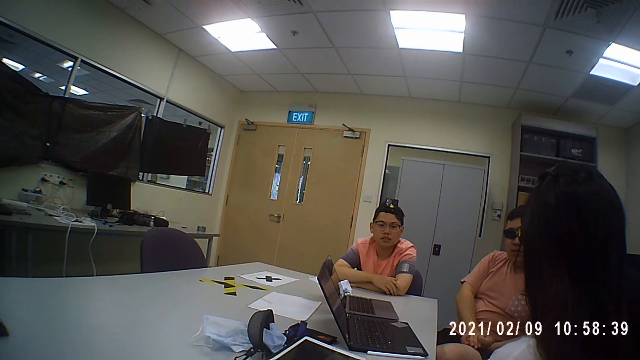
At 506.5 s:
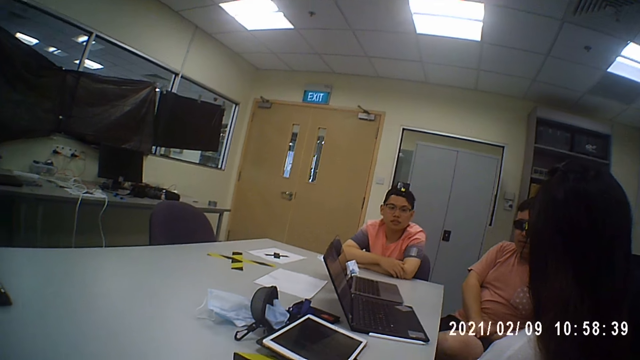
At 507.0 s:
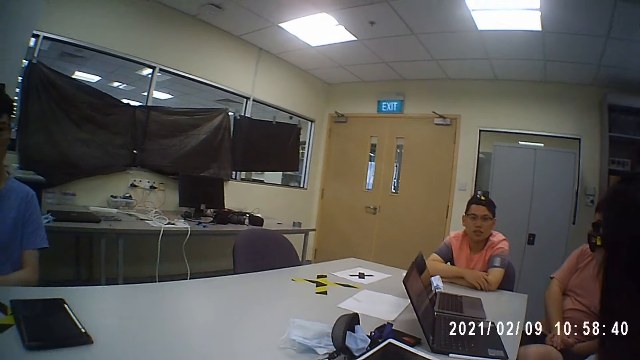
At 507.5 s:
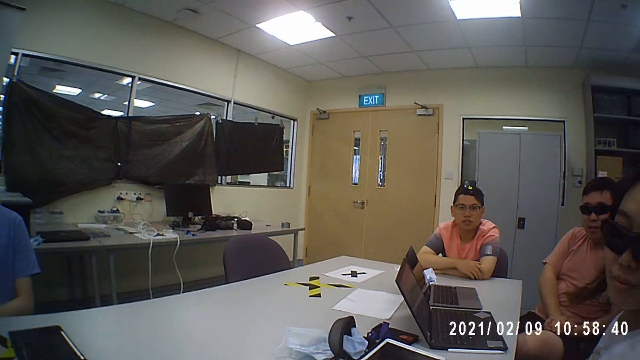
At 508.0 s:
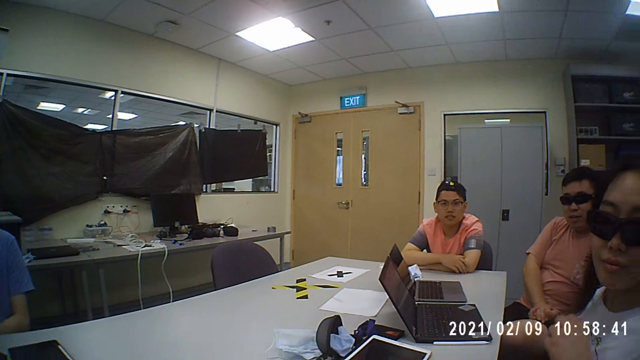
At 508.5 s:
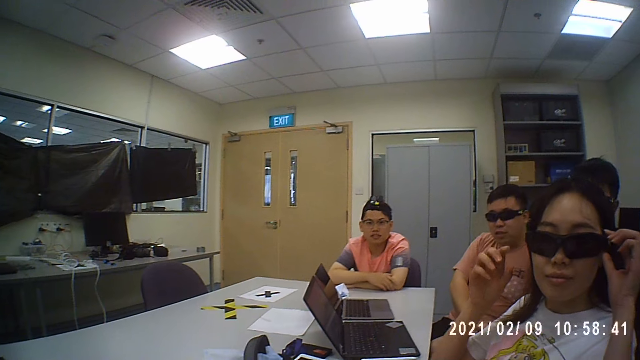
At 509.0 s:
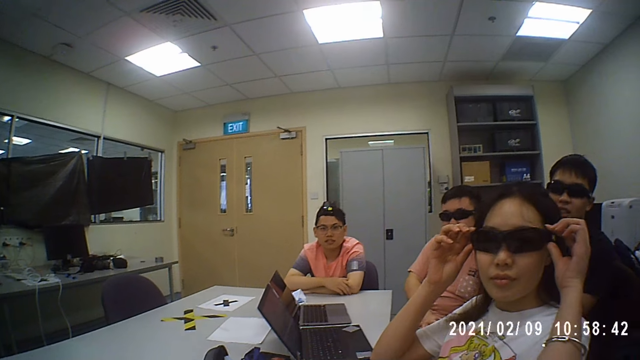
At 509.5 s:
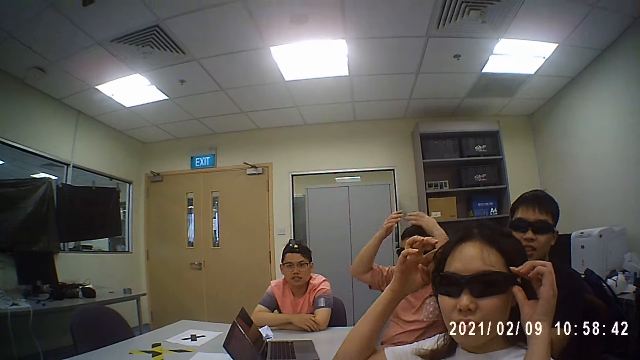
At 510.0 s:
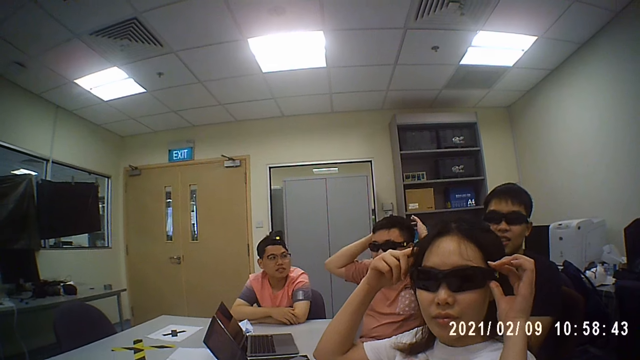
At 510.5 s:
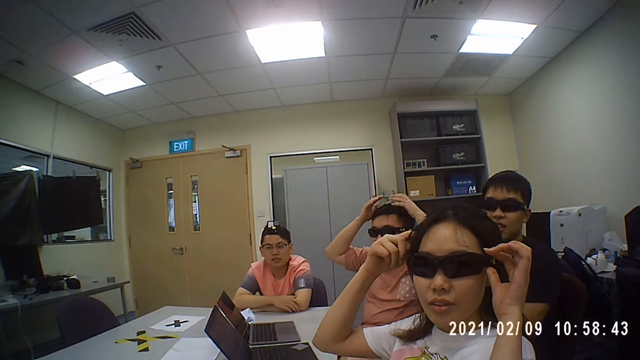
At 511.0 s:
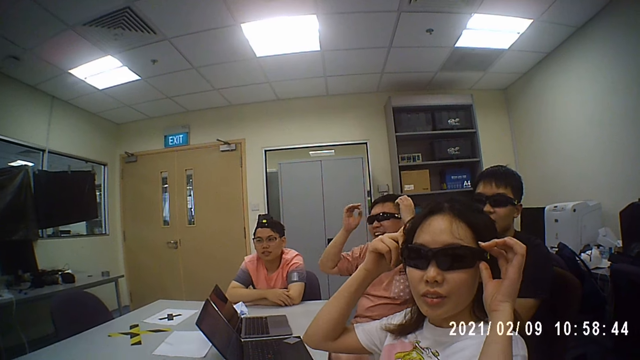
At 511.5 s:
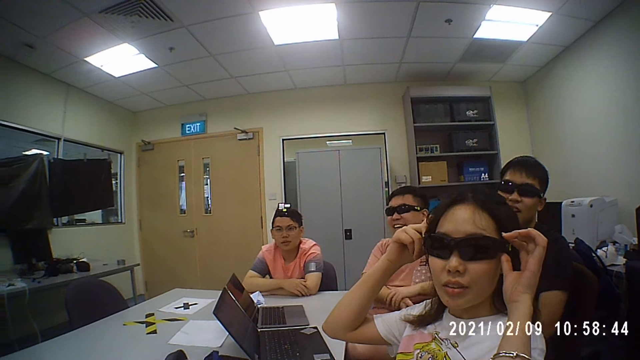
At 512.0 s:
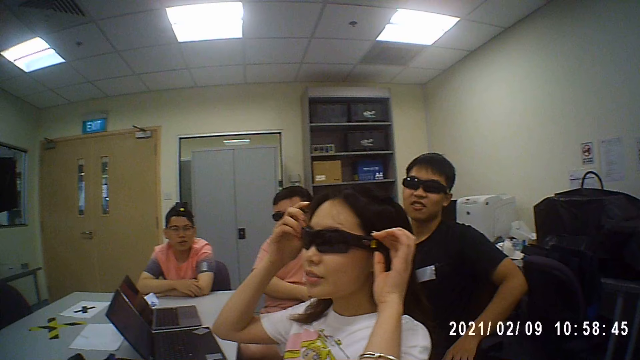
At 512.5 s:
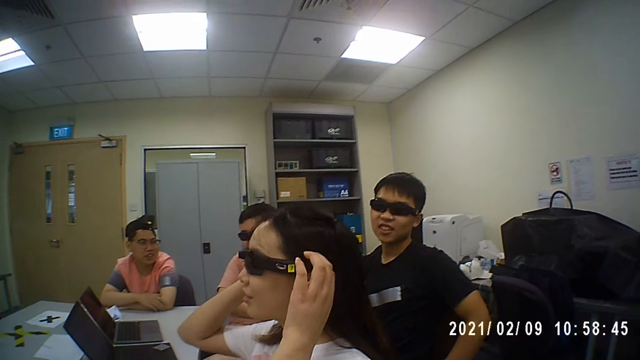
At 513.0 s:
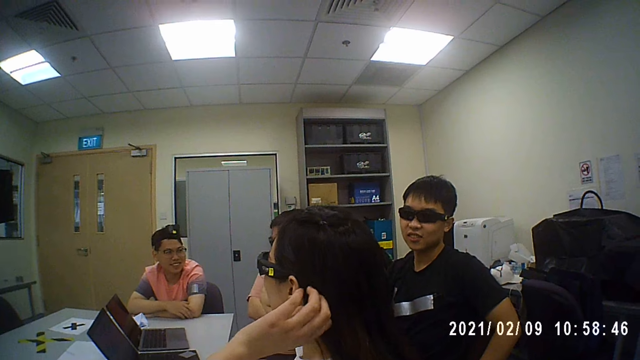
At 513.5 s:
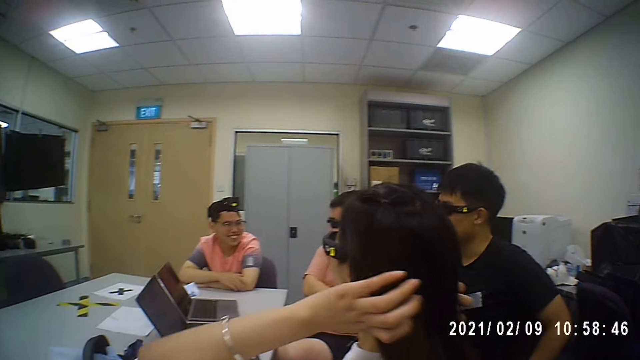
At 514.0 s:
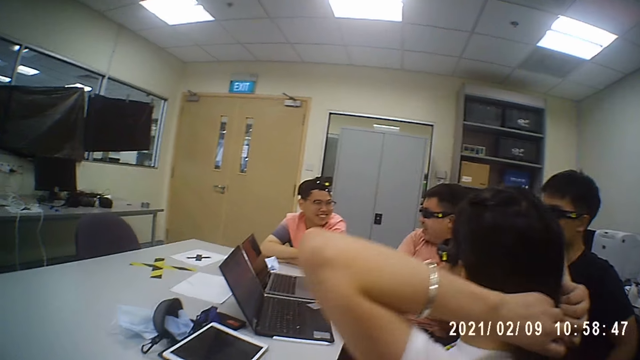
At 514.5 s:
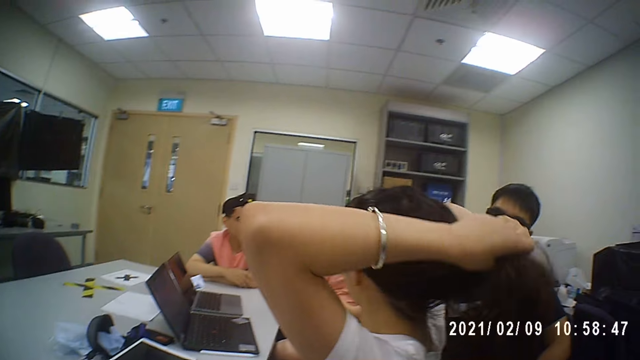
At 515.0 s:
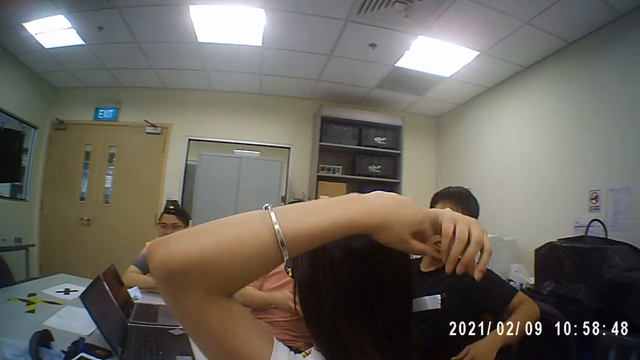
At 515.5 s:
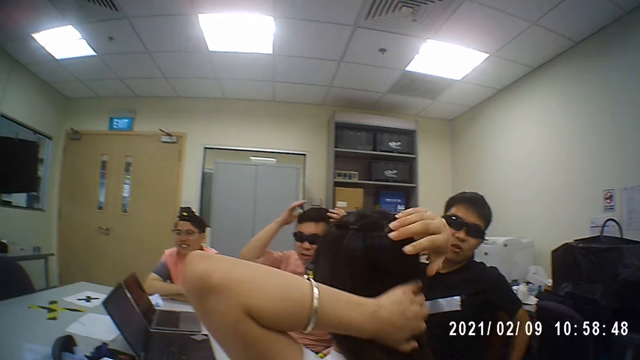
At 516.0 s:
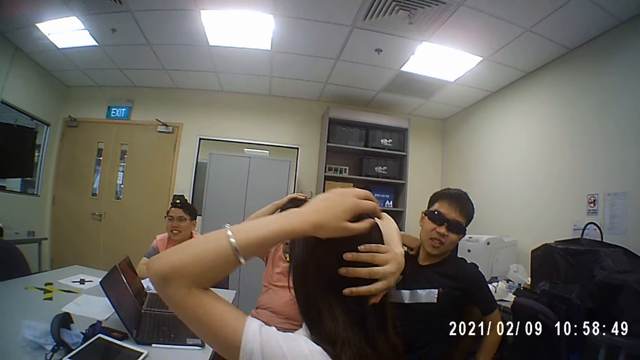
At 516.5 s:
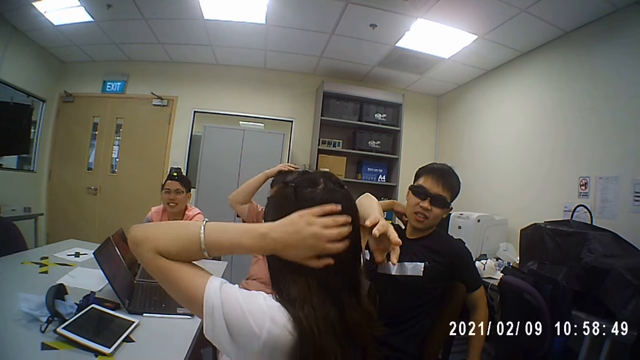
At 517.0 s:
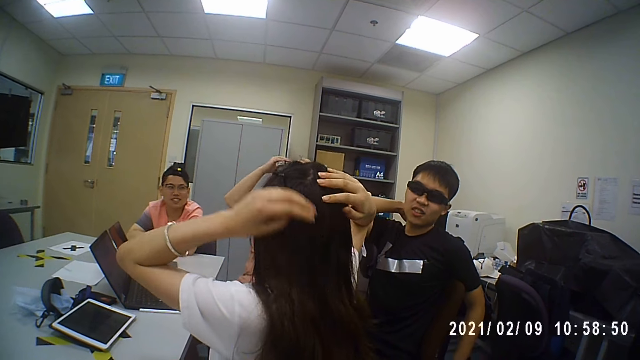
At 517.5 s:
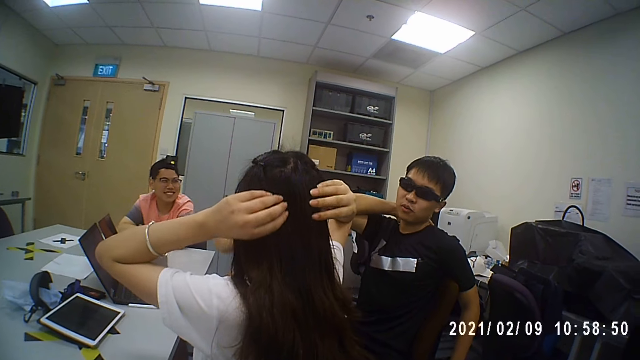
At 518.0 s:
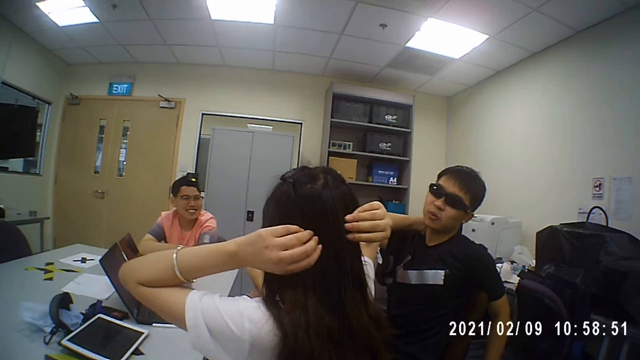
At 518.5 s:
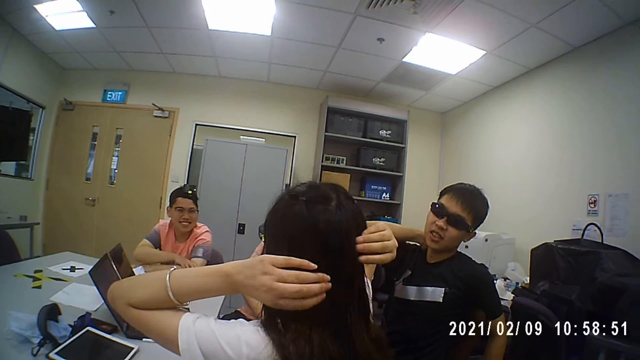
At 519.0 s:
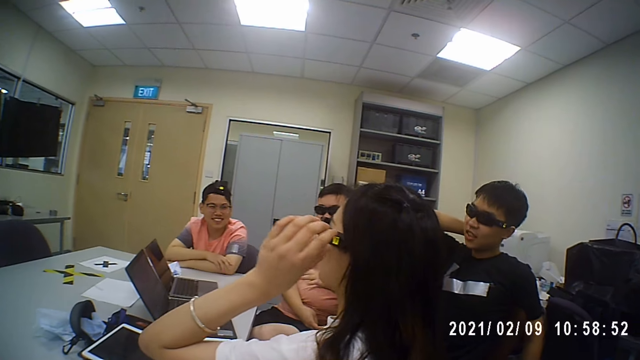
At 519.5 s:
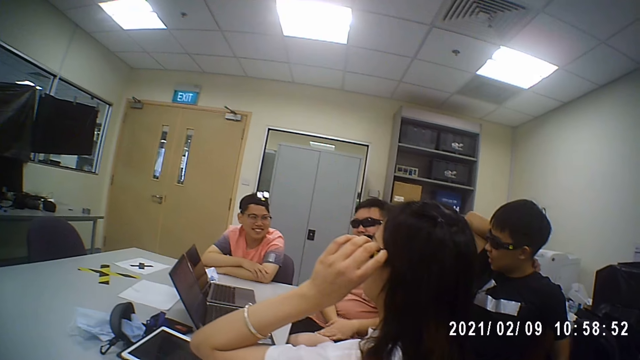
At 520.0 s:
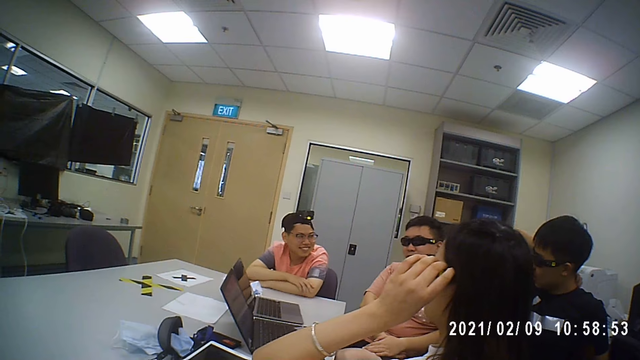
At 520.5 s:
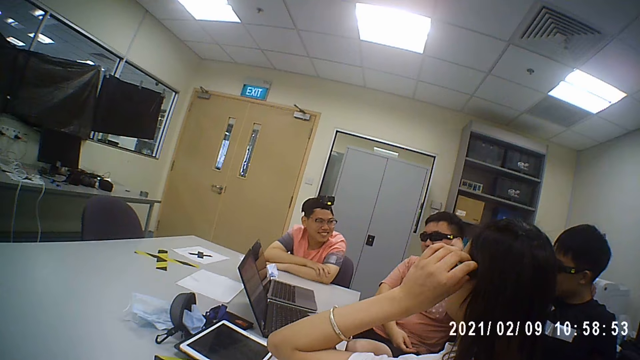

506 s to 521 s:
A woman holds her glasses. The woman adjusts the shades. A man moves his hands. Another man lifts up his hand over his head. The camera wearer converses with the men and the woman. The woman touches her hair. The woman holds her hair. The first man moves his hands. Another man scratches his neck. The camera wearer converses with the men and the woman. The woman touches her hair. The camera wearer converses with the men and the woman. The woman adjusts the shades. The woman holds her glasses.

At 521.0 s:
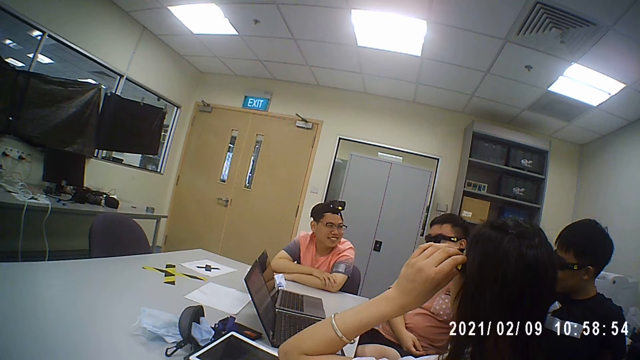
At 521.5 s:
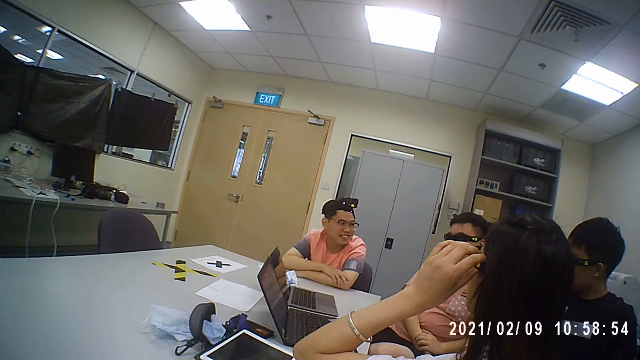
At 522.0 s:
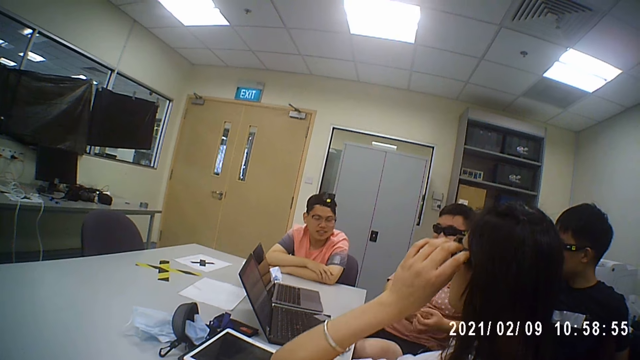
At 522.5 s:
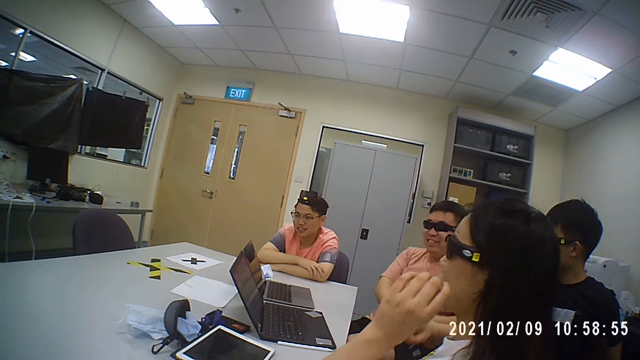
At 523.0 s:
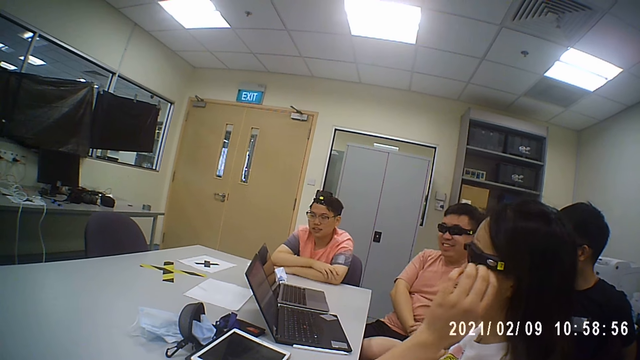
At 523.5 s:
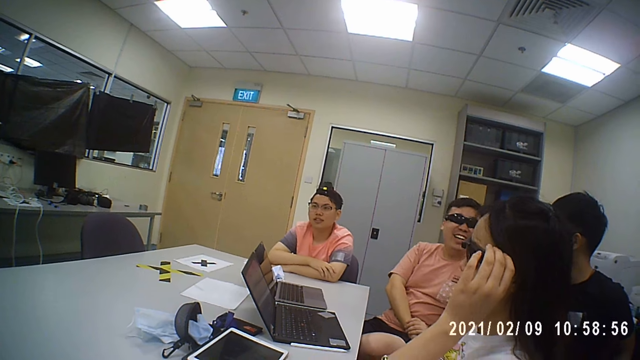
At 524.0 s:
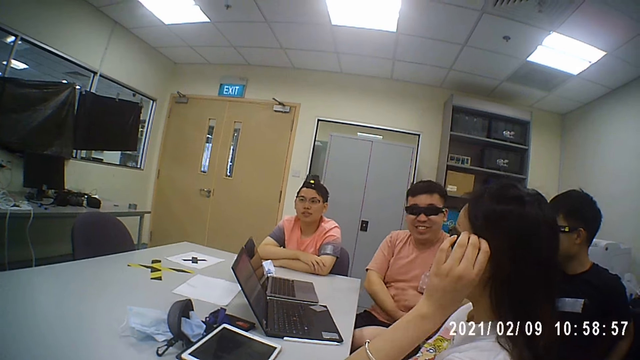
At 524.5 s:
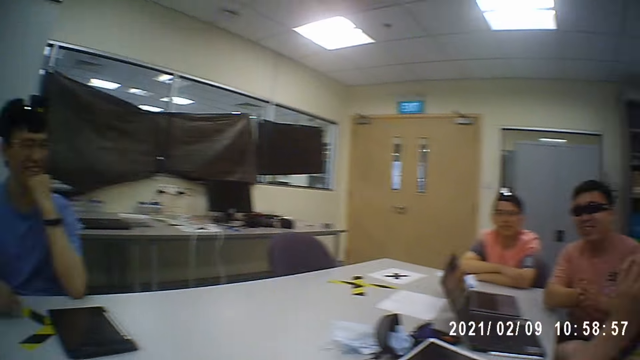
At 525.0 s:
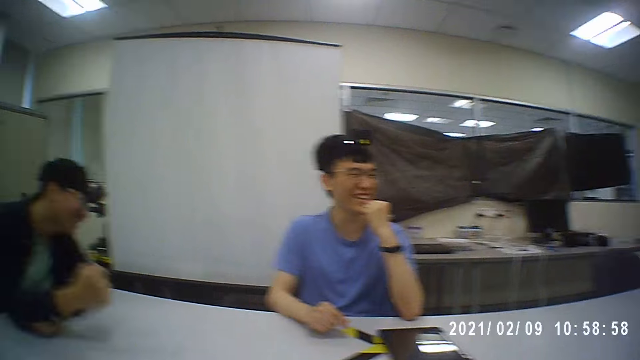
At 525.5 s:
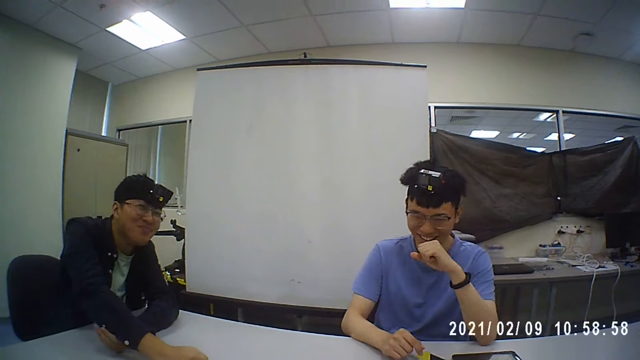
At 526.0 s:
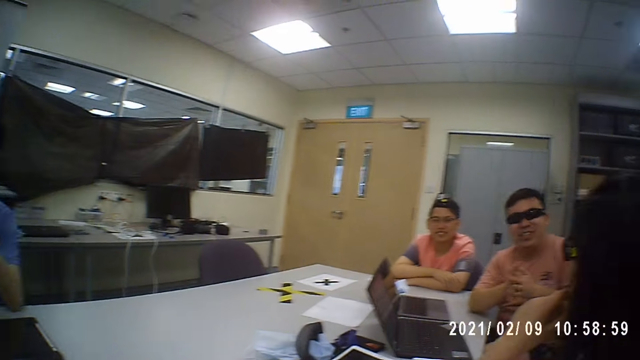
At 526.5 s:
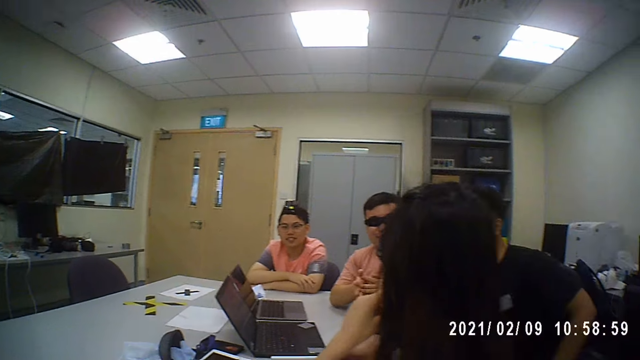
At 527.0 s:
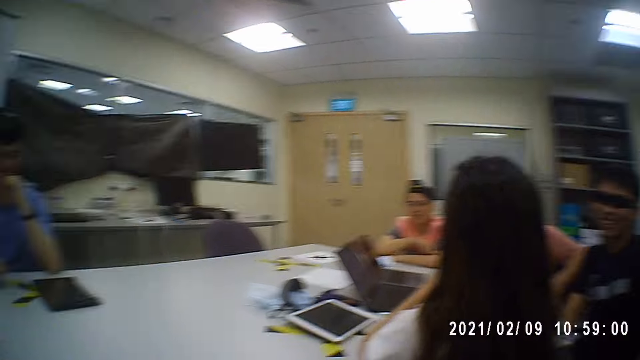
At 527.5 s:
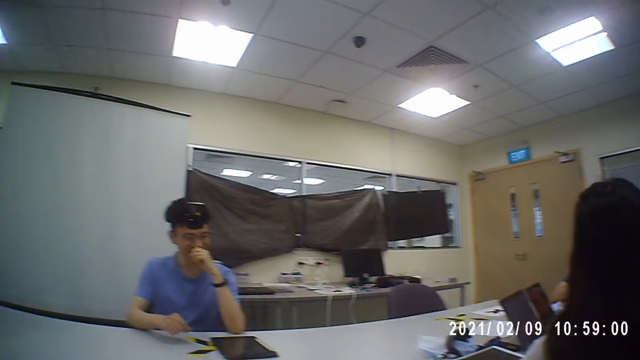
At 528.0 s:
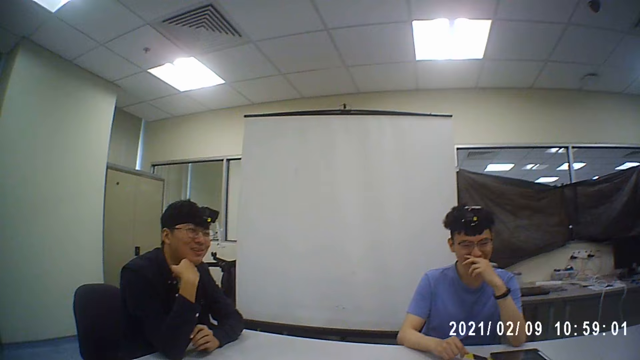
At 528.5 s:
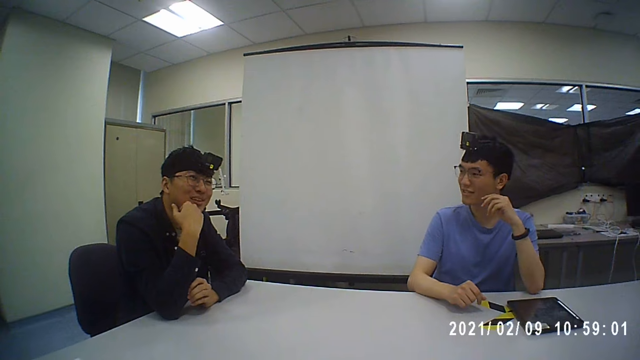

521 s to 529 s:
The camera wearer converses with men and a woman.
